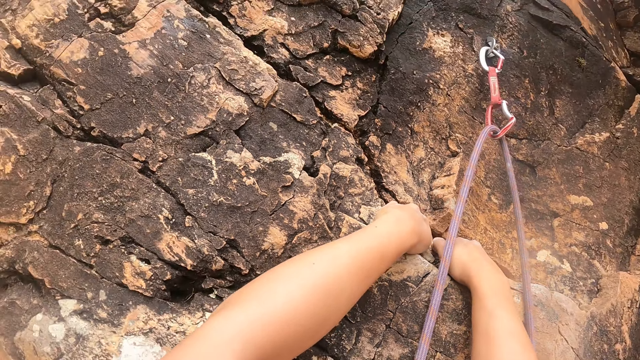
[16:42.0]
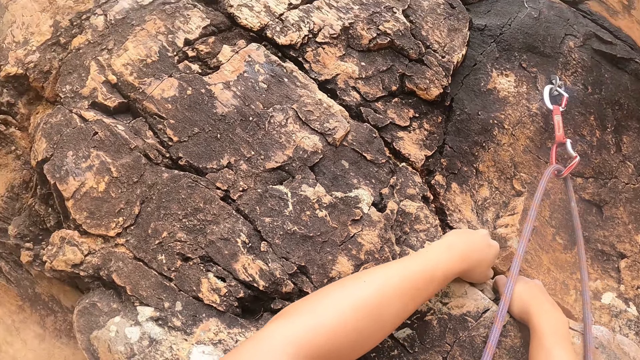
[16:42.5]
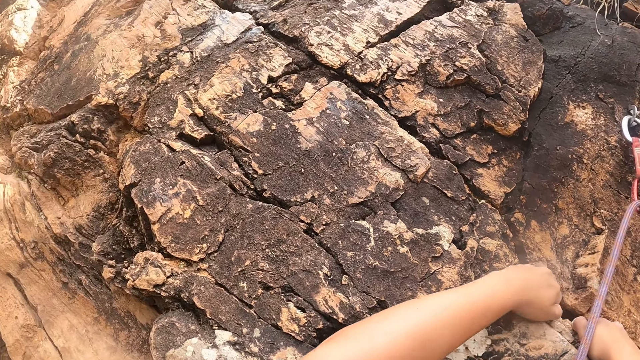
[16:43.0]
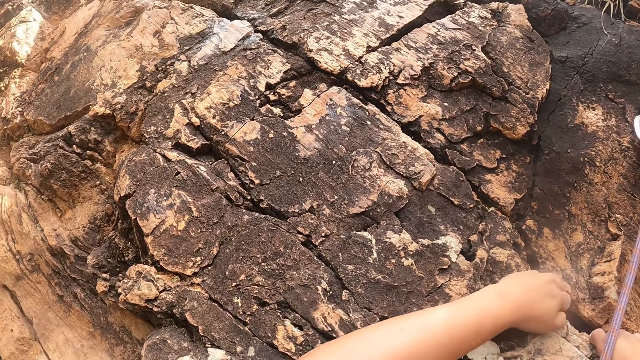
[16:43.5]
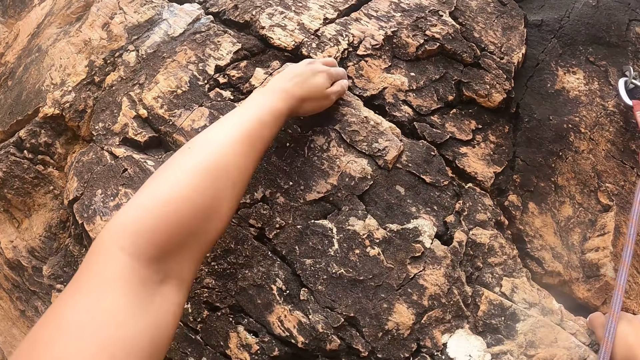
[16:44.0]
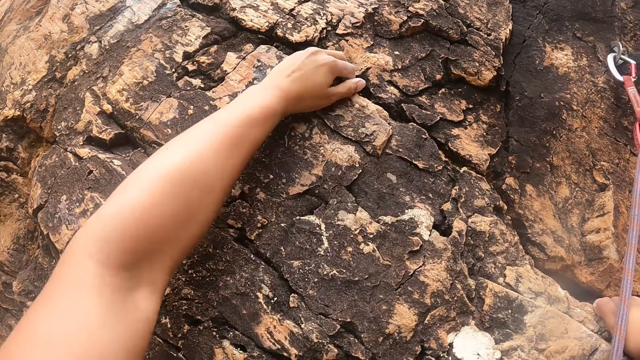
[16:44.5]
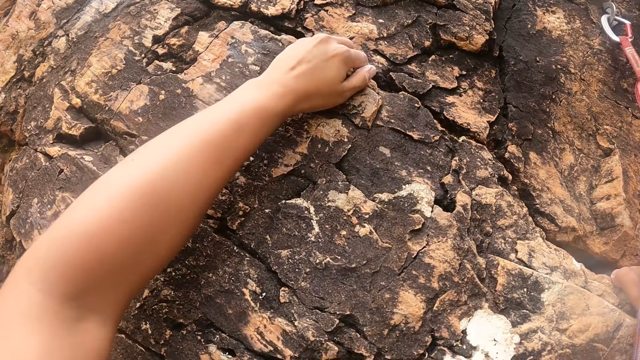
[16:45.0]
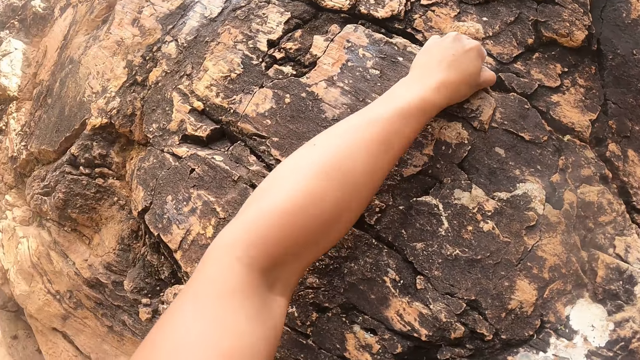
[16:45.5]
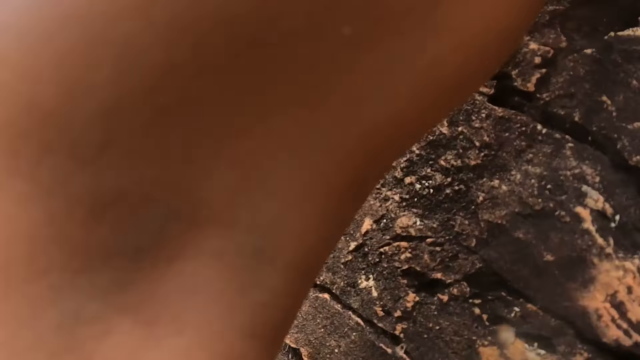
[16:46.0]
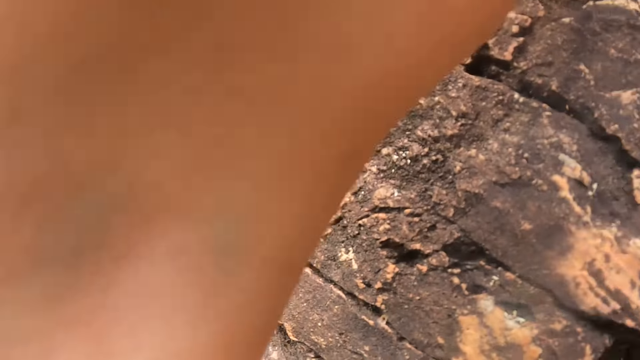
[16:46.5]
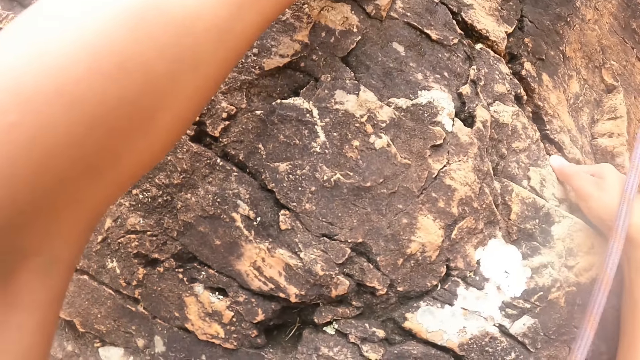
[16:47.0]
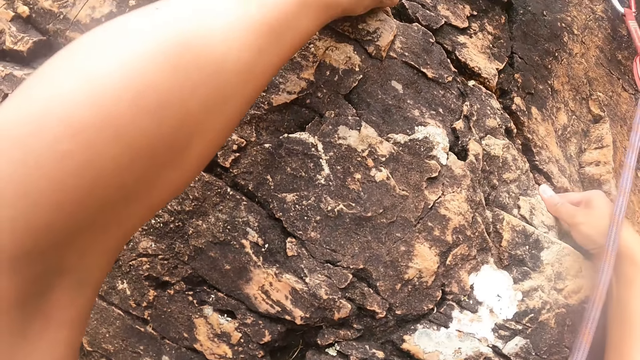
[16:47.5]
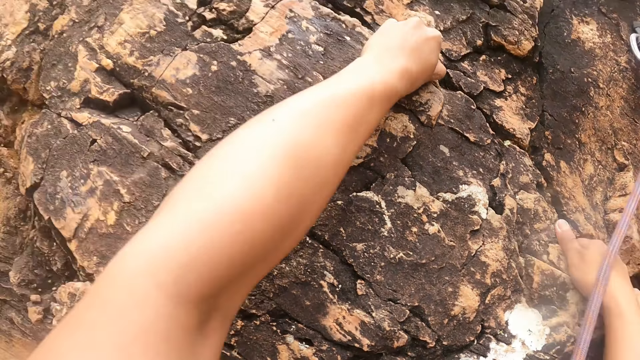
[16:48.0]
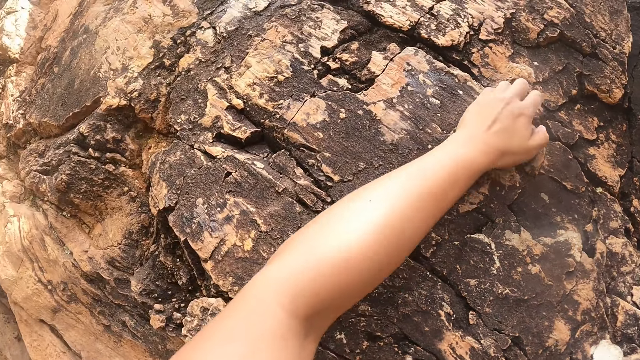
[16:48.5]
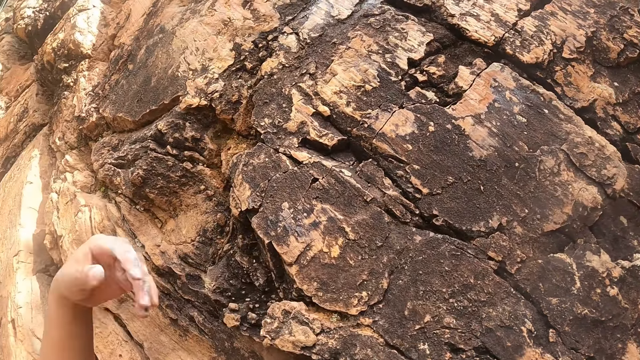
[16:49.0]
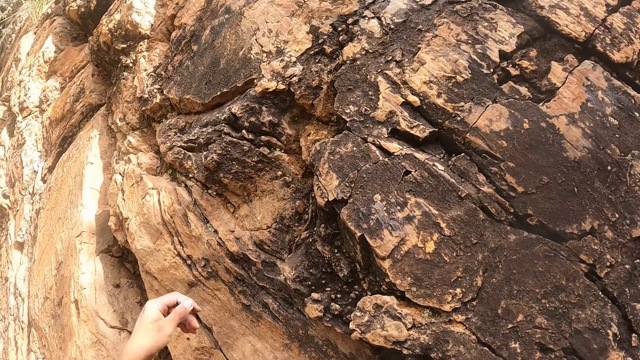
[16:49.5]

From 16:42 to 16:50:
The camera wearer climbs the mountain.

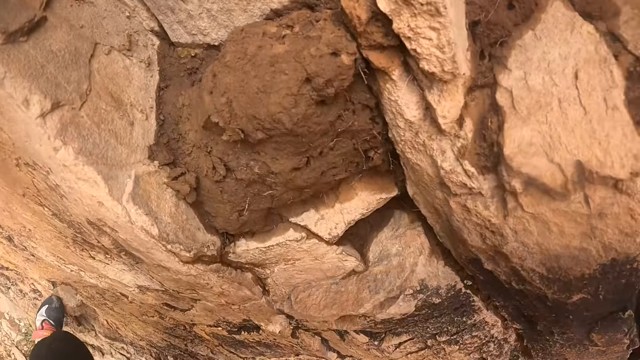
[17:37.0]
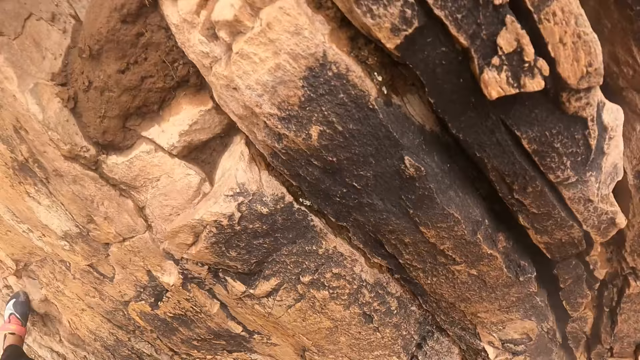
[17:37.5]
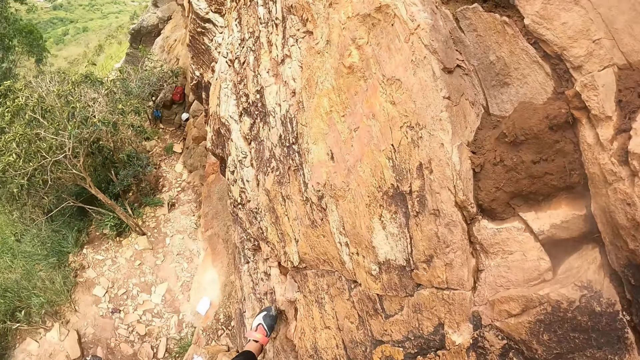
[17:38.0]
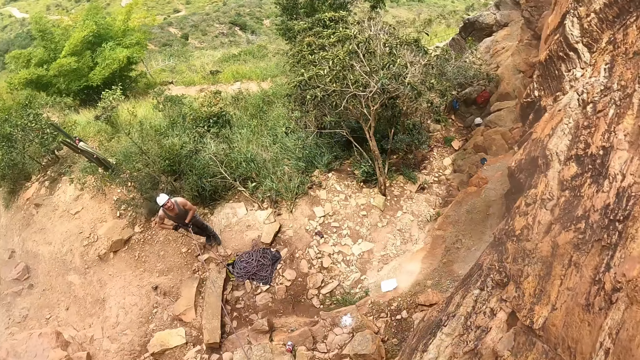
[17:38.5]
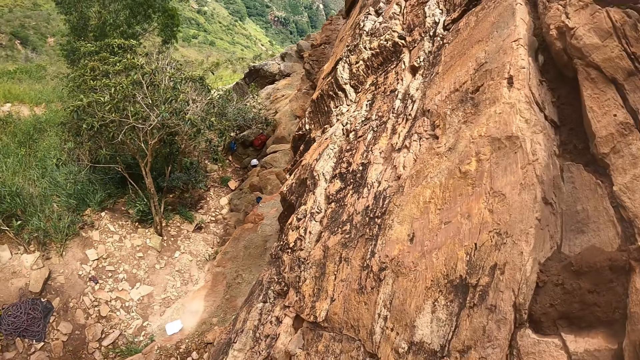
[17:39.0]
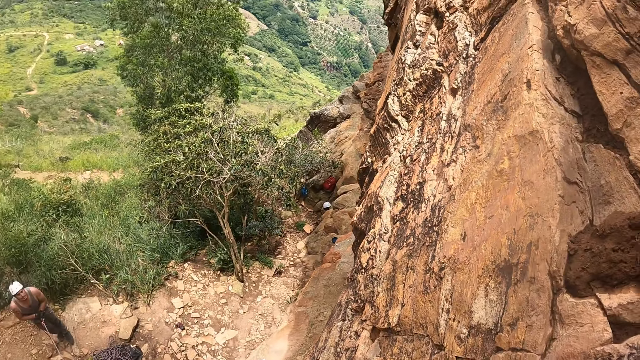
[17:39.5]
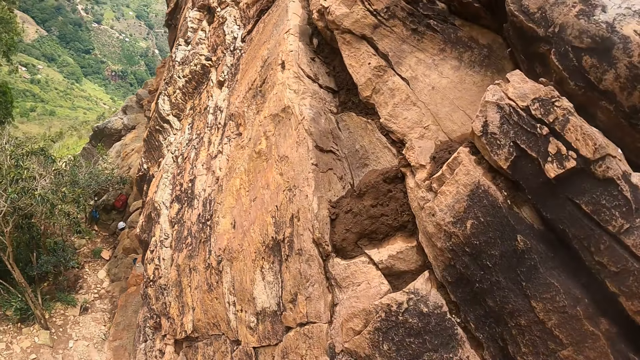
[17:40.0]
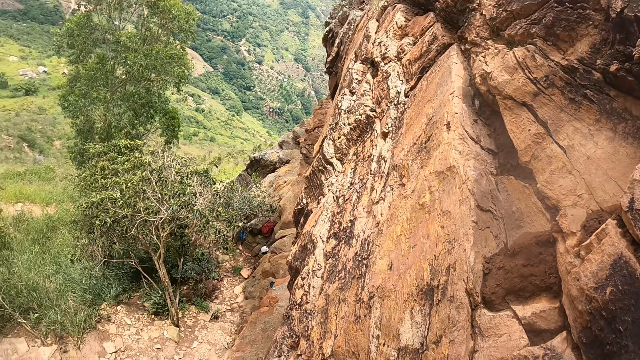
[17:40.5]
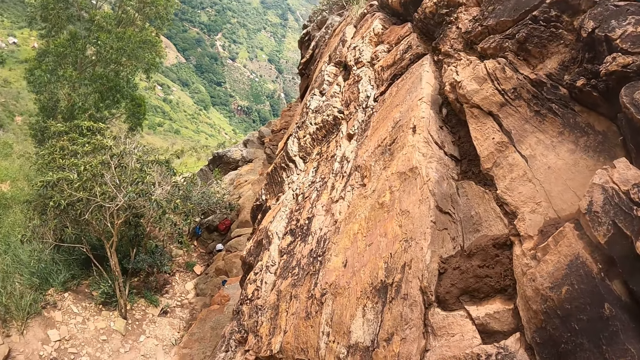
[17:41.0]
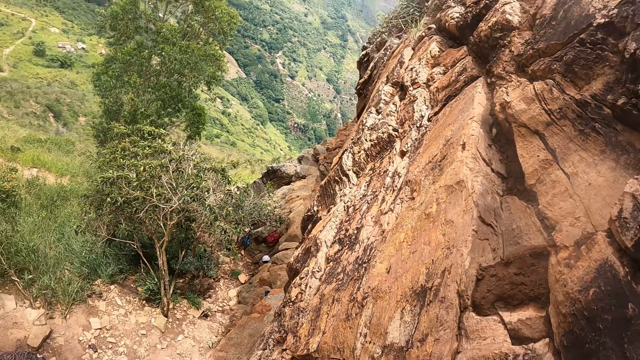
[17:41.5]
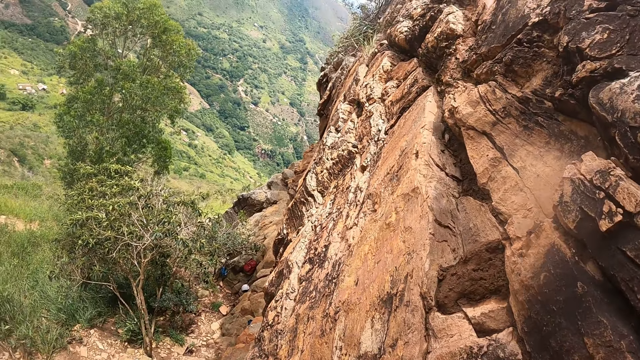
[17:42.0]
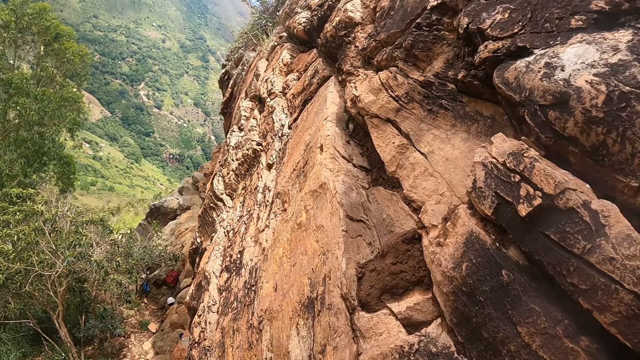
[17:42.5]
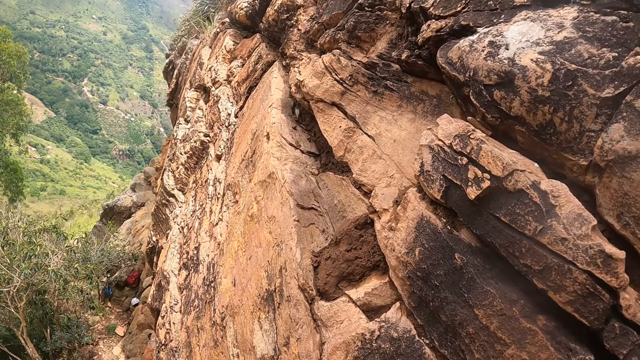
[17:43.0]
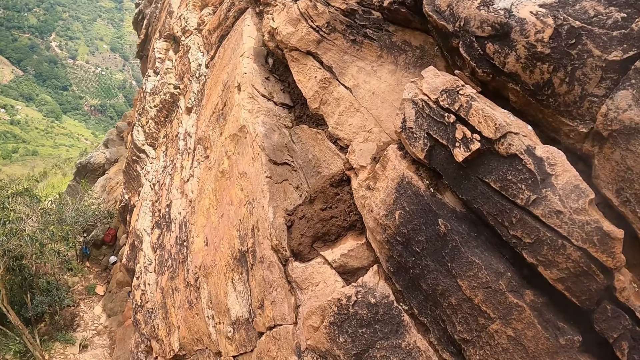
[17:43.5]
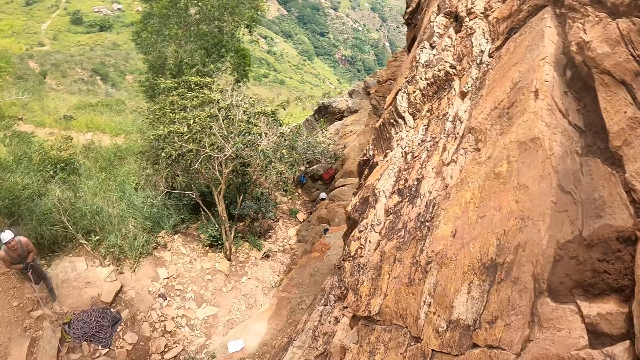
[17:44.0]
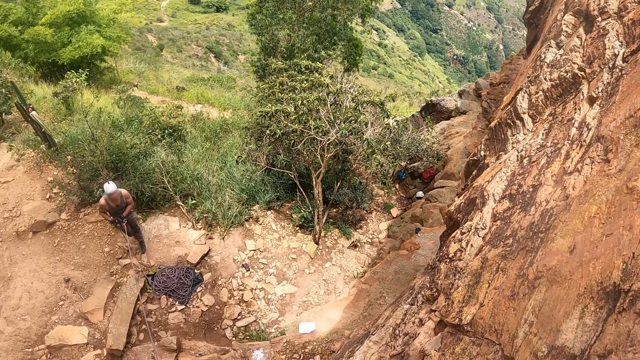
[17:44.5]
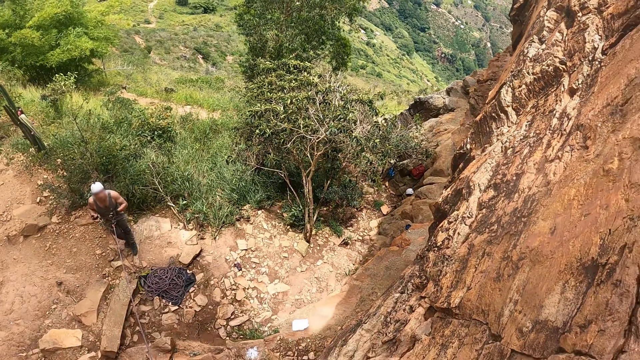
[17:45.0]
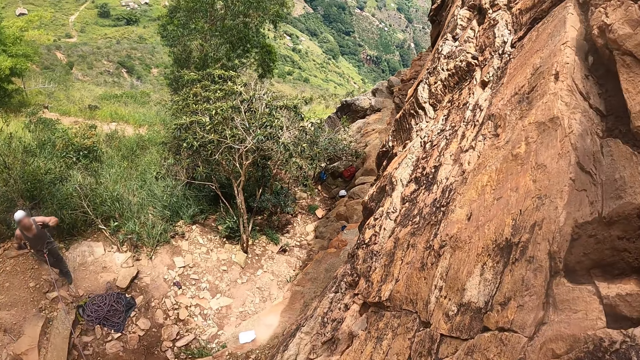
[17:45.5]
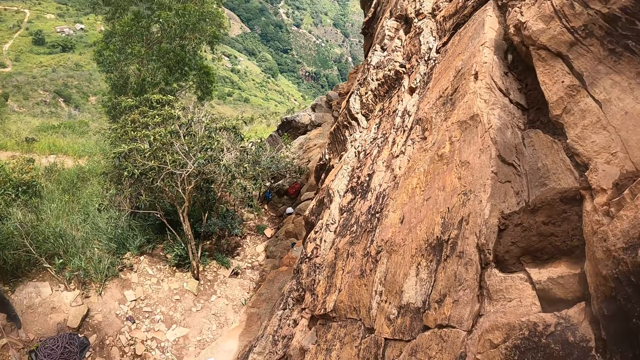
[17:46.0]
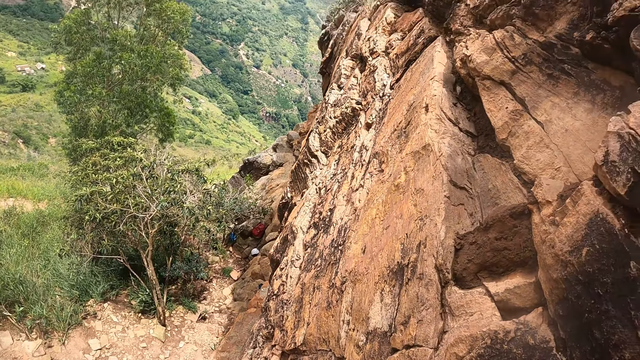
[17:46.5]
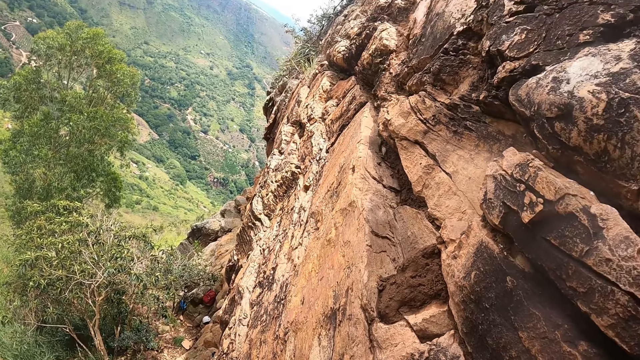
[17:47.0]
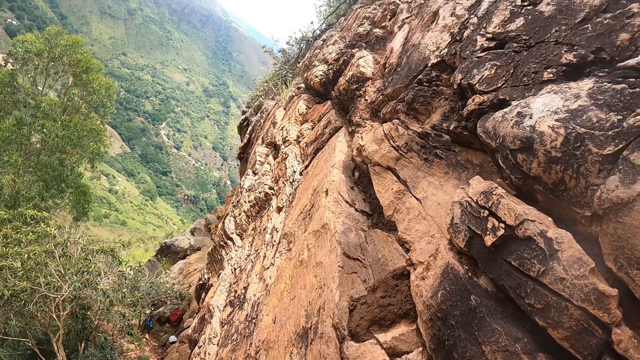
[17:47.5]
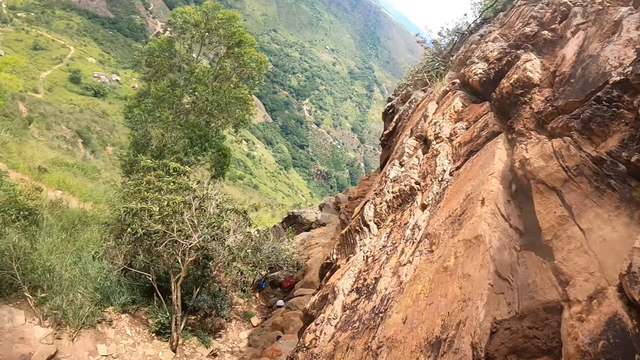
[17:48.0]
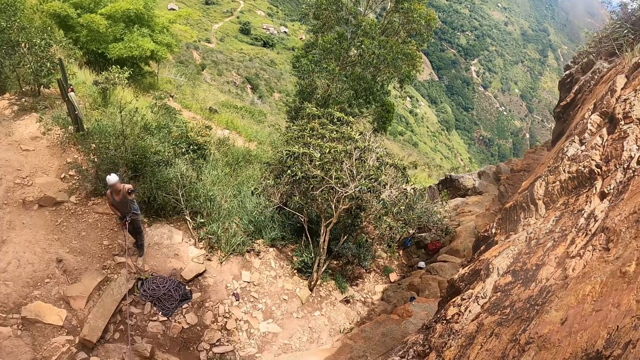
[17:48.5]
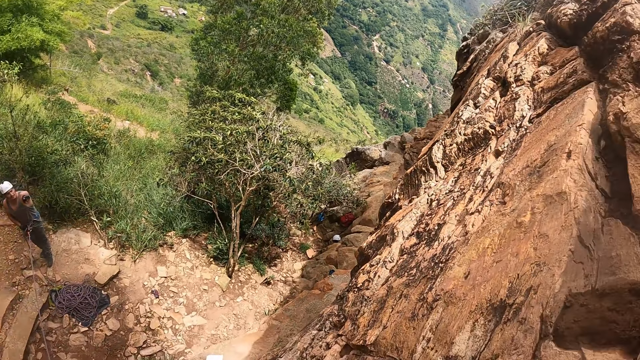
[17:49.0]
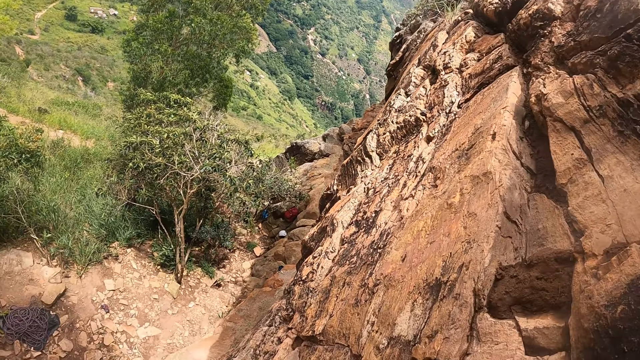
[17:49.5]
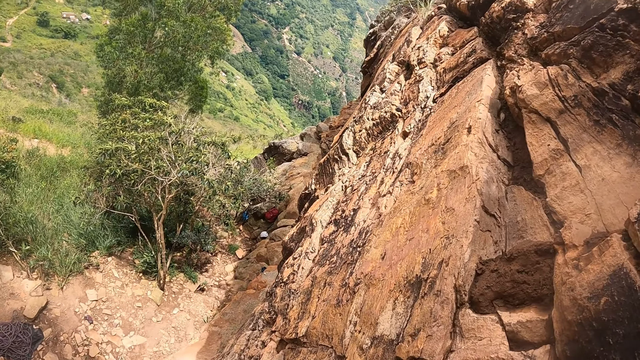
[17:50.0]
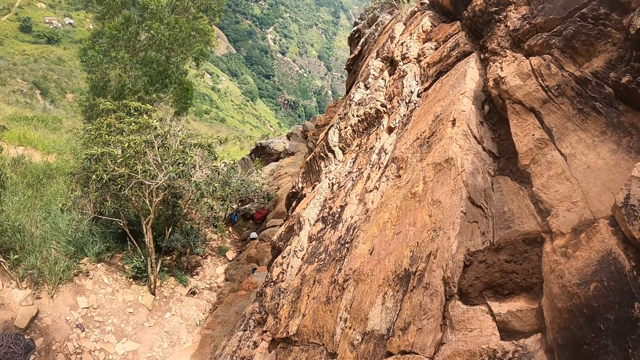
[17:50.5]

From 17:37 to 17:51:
The camera wearer looks down the mountain. They look around.
